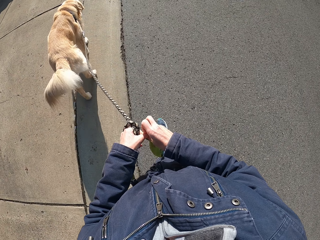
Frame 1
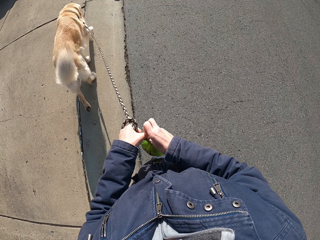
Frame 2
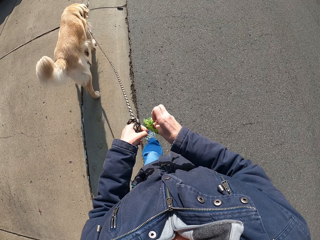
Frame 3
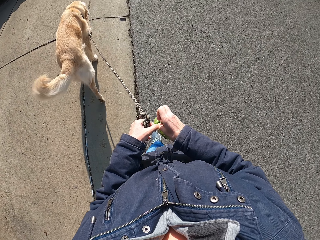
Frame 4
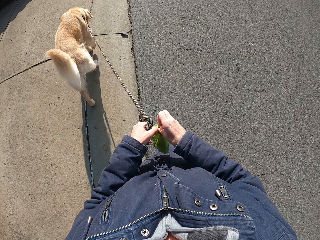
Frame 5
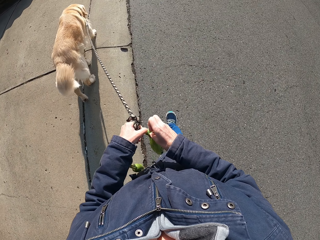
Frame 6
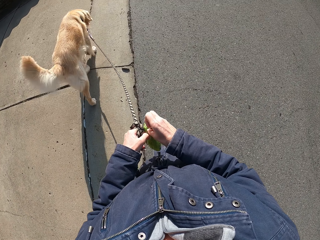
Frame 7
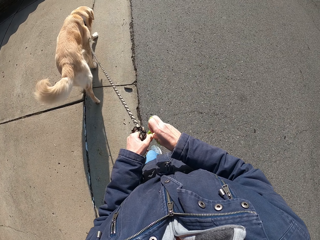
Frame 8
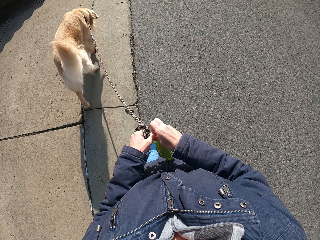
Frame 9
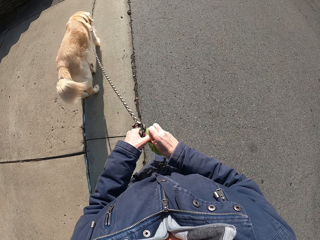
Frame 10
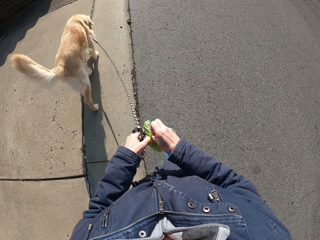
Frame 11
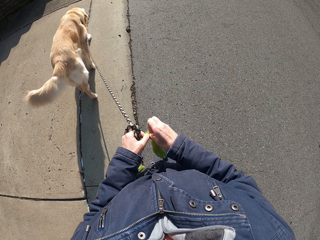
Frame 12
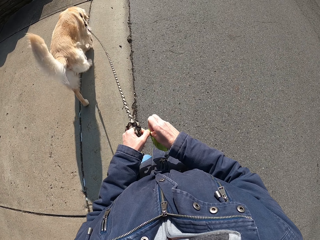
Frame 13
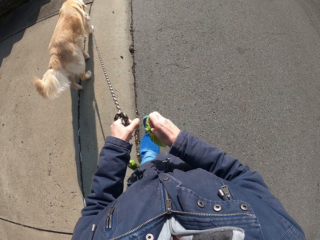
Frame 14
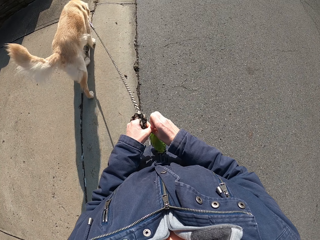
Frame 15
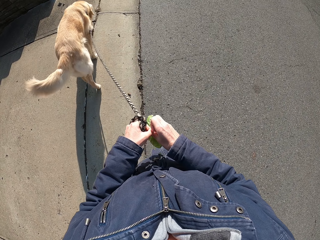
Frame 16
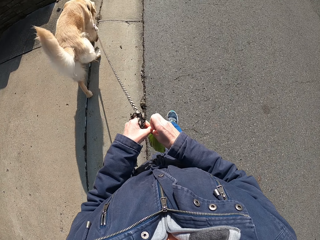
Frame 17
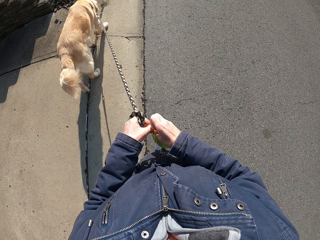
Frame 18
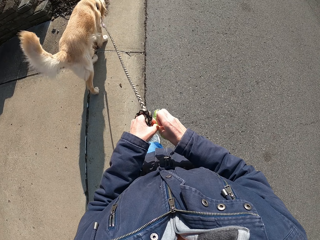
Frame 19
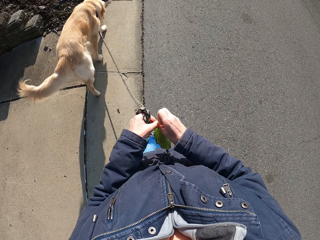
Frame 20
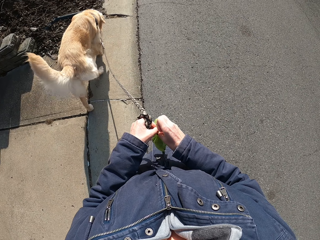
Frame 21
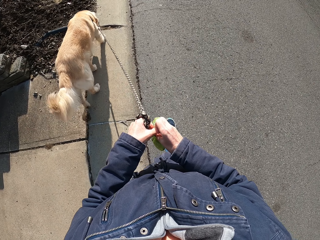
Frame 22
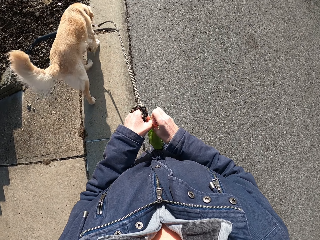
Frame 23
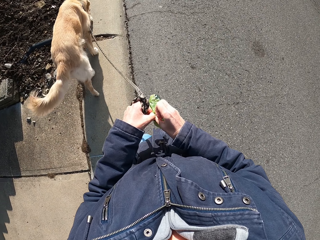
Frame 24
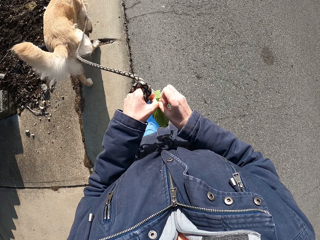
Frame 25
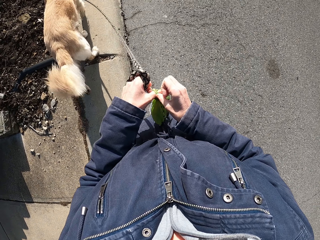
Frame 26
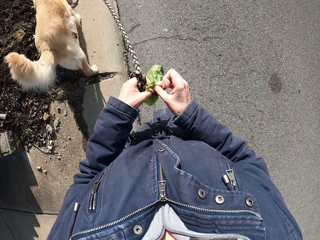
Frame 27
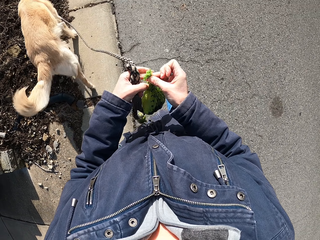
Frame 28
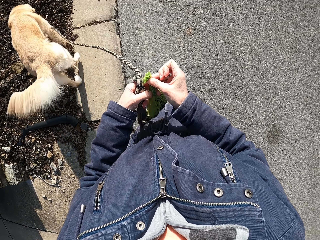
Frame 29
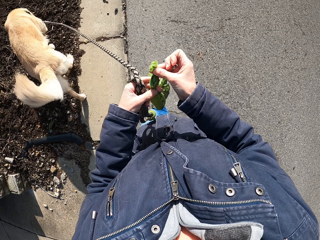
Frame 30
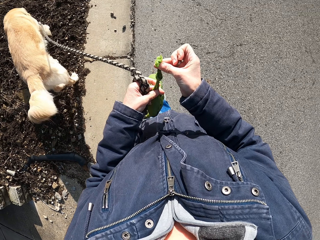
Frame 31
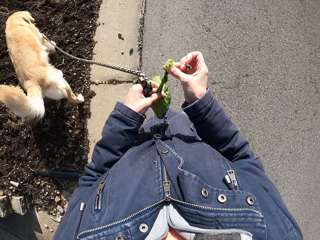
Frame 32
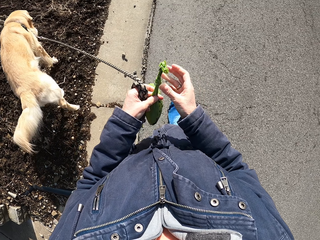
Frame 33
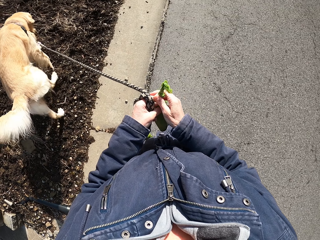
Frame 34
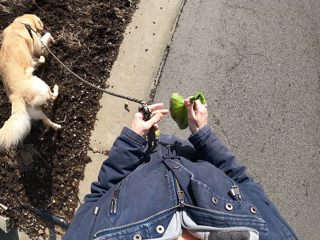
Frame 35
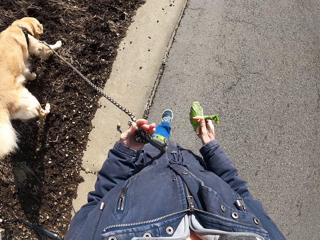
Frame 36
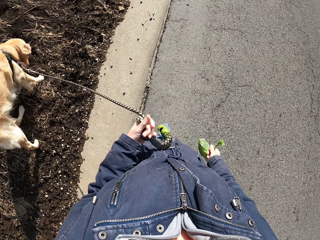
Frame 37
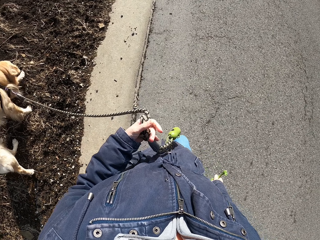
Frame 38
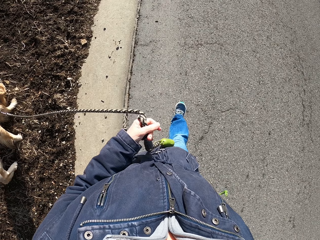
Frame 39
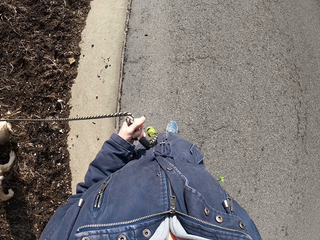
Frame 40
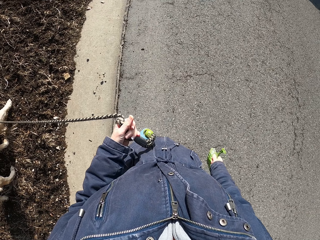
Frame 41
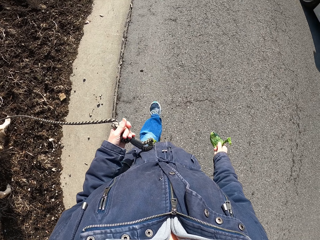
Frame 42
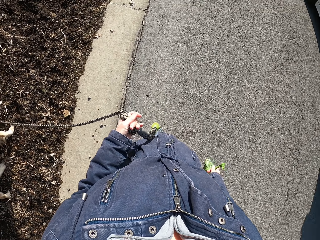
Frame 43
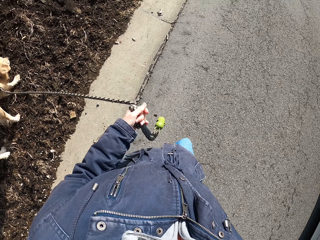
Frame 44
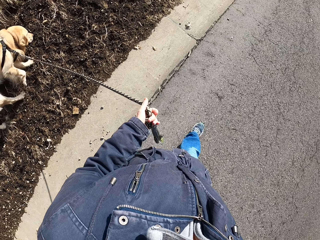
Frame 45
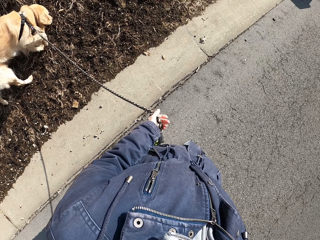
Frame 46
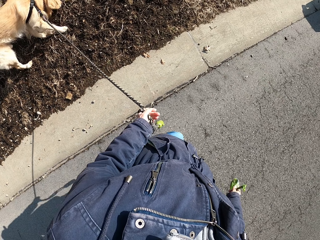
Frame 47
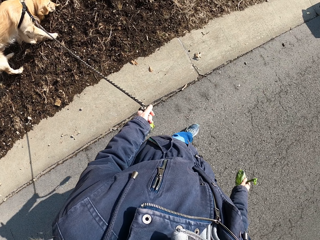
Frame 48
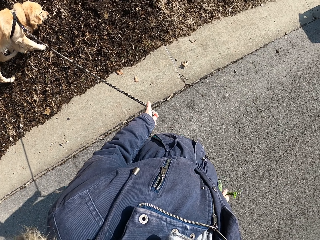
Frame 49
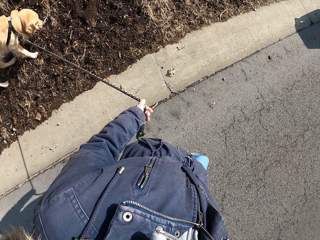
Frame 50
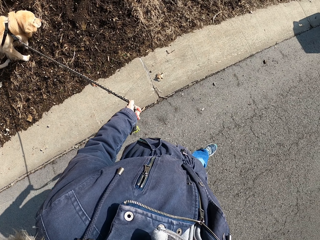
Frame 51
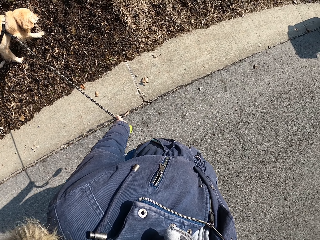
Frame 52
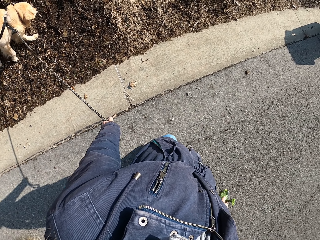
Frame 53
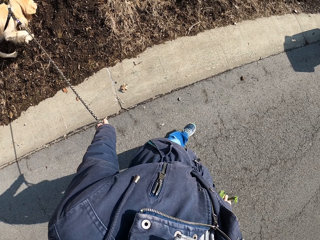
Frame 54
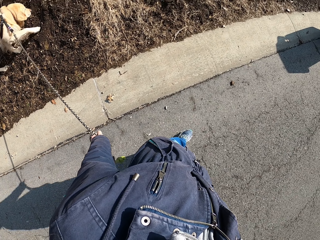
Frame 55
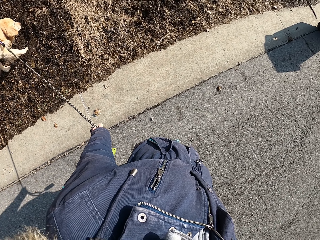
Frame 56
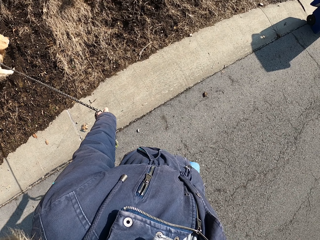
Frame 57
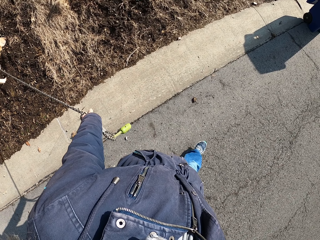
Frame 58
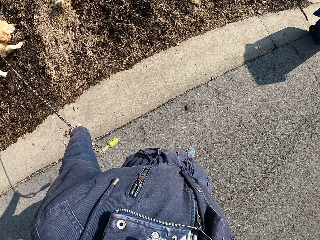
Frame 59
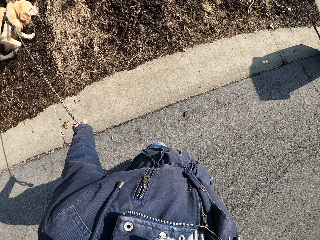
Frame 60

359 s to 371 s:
The camera wearer holds the dog's rope and walks. They hold the paper bag with the dog's poop in the right hand.

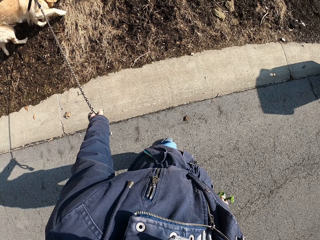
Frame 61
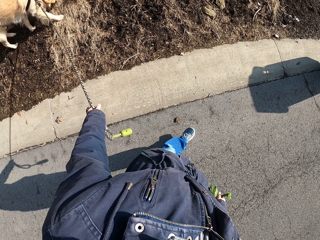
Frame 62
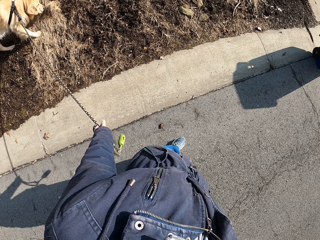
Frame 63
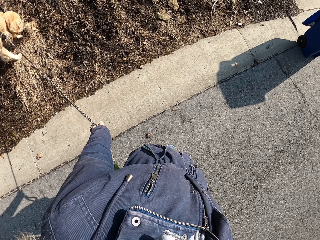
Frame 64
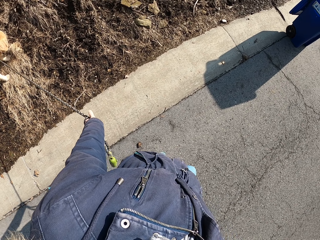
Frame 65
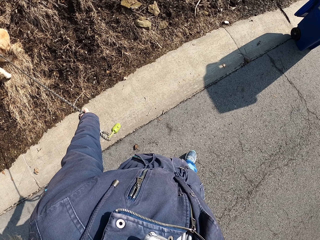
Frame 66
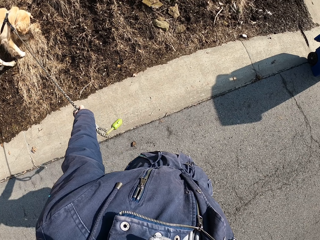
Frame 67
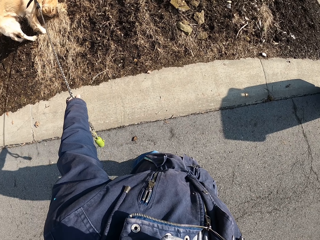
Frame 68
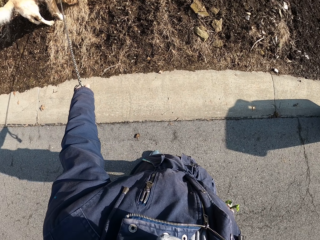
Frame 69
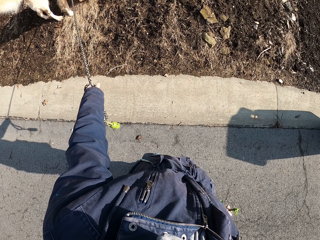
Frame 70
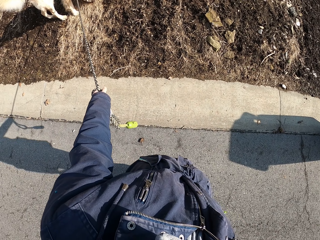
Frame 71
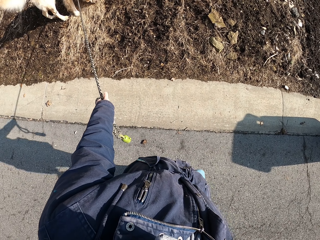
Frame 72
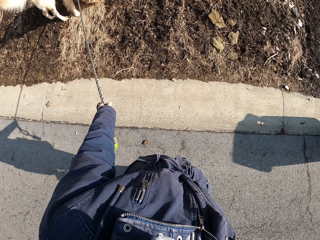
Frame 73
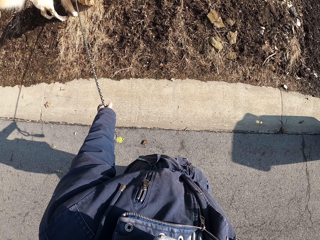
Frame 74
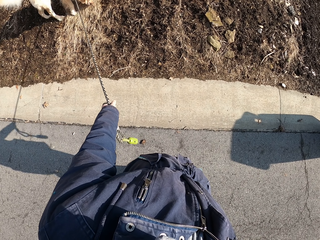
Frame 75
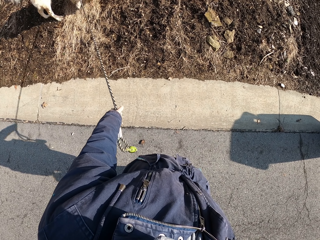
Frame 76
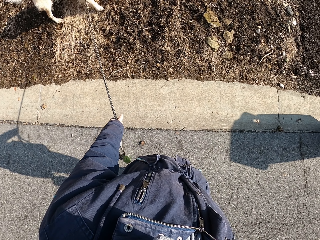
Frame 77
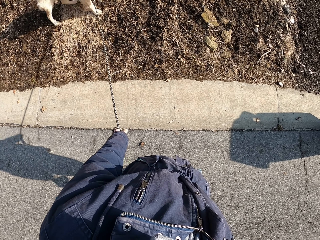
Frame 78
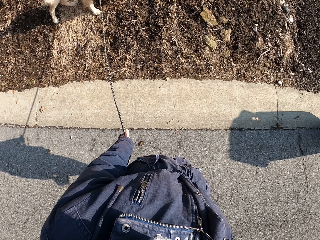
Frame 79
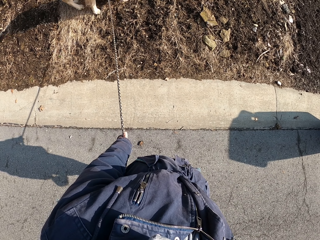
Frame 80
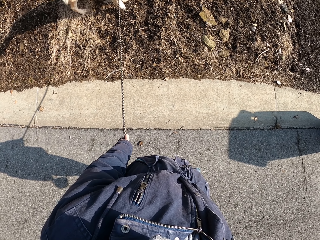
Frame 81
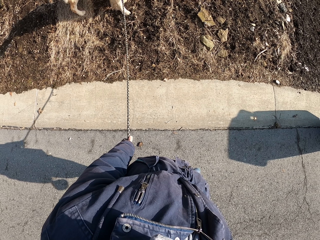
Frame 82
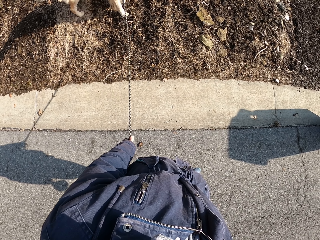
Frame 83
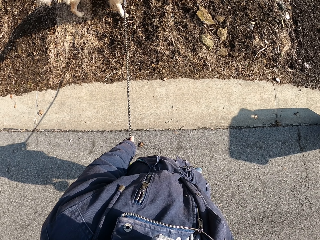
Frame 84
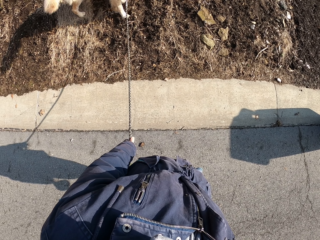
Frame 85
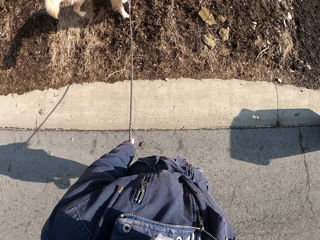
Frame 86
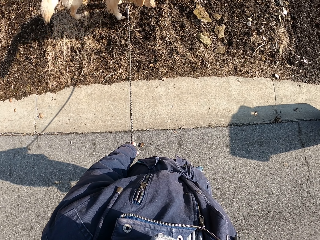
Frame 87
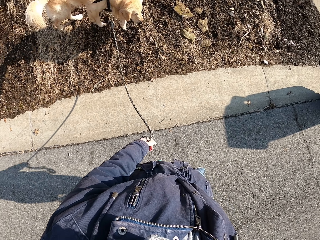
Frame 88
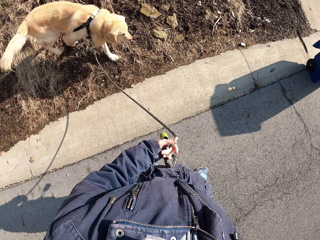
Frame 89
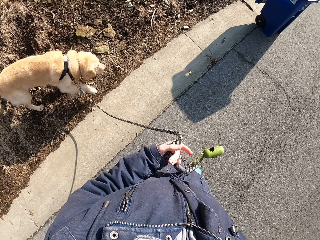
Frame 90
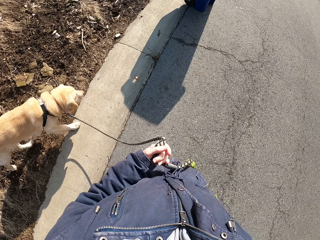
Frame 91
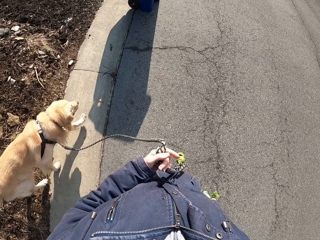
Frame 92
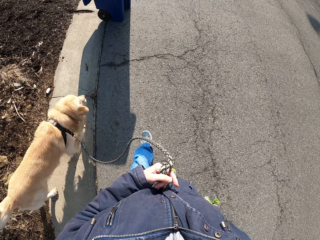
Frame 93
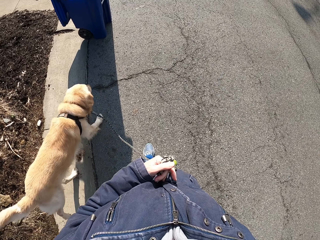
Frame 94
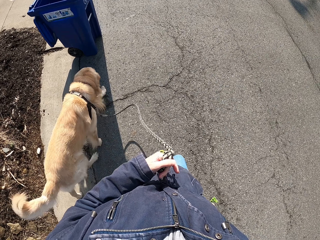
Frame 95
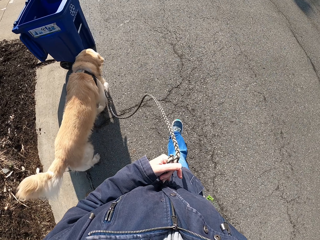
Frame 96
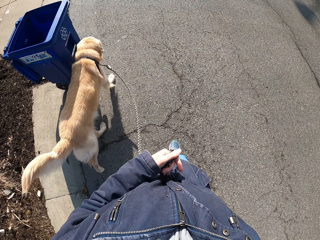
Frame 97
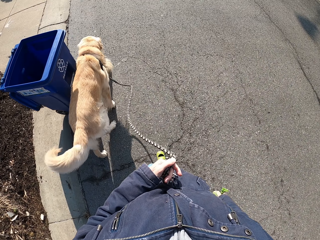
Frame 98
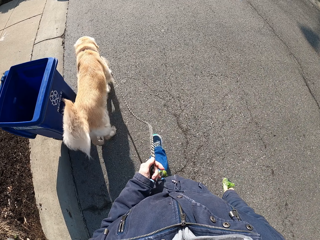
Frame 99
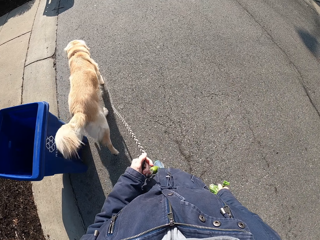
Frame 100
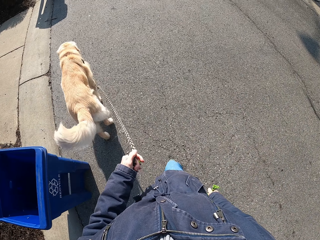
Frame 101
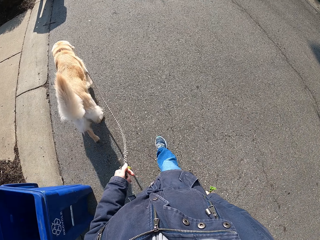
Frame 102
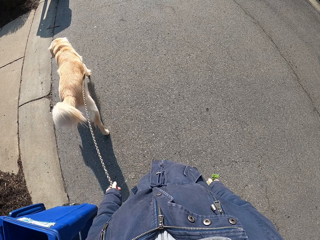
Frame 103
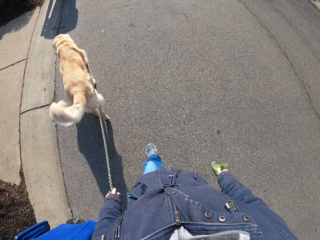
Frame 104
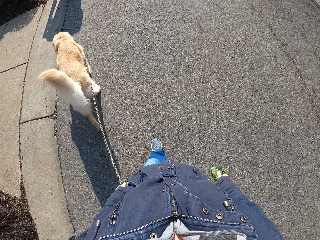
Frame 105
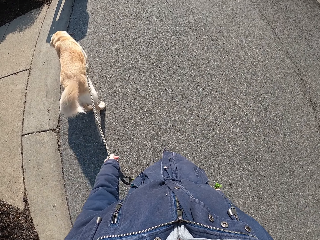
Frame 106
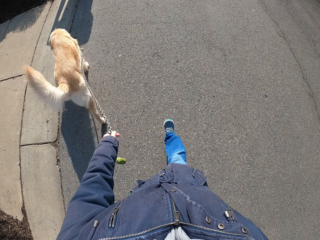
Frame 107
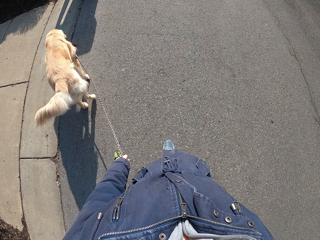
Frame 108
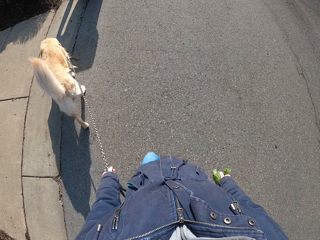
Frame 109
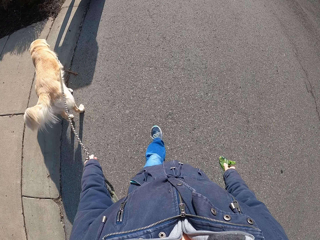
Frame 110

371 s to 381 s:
The camera wearer stares at the dog. They stop. They walk on the road. They hold the dog's rope.
